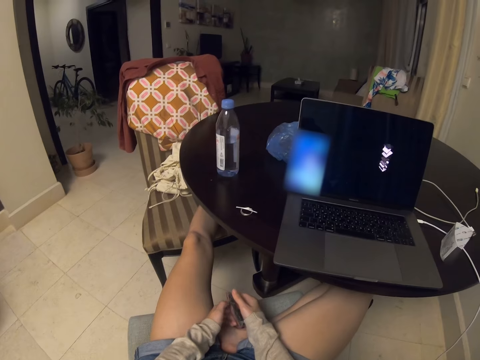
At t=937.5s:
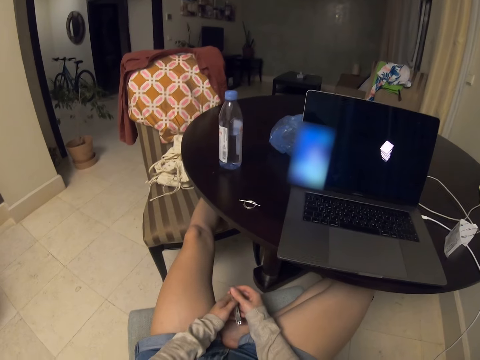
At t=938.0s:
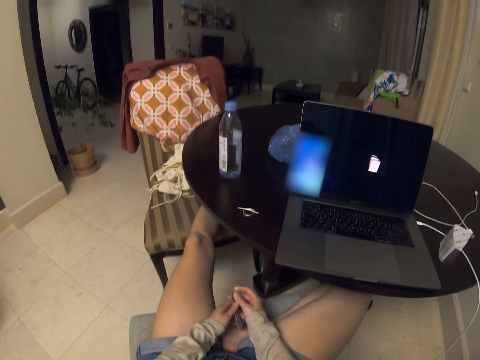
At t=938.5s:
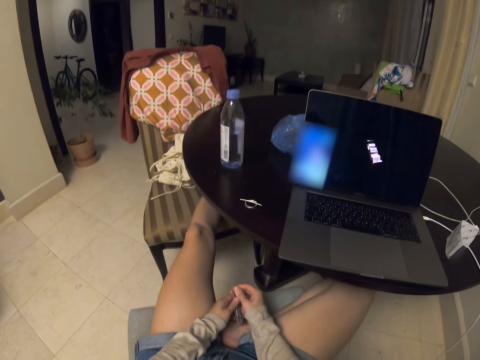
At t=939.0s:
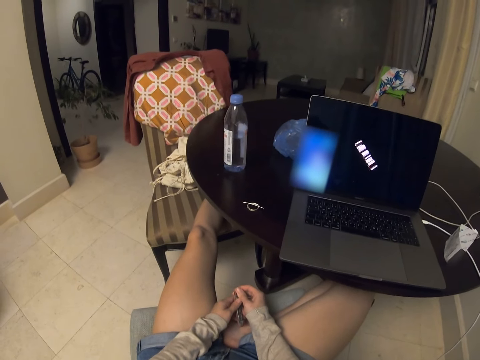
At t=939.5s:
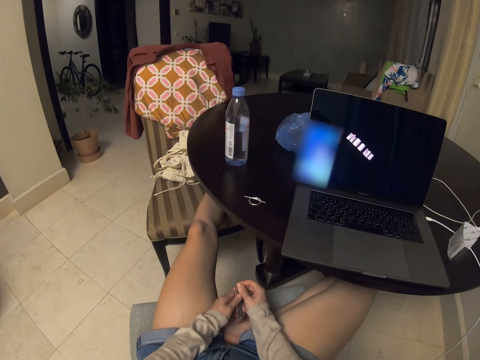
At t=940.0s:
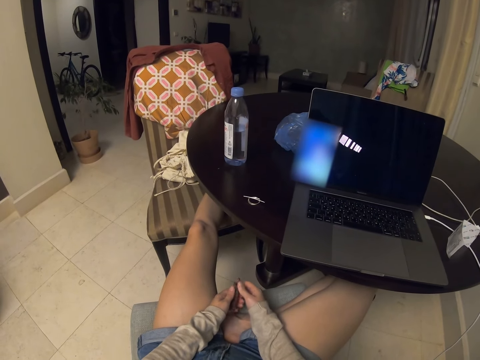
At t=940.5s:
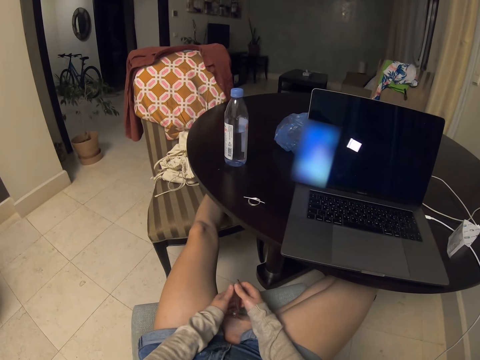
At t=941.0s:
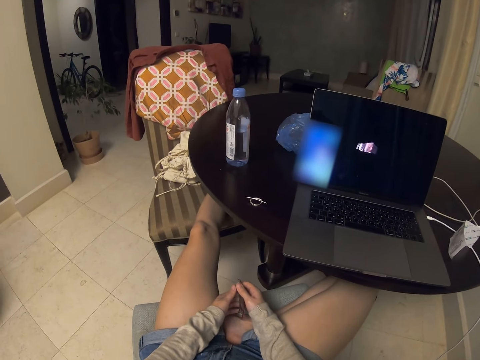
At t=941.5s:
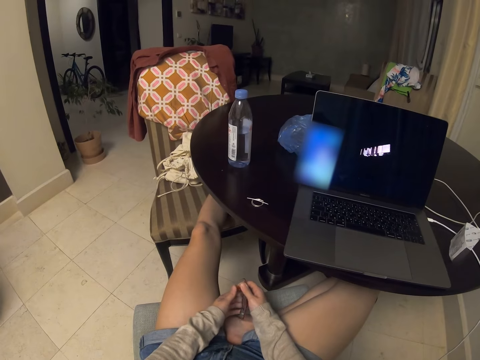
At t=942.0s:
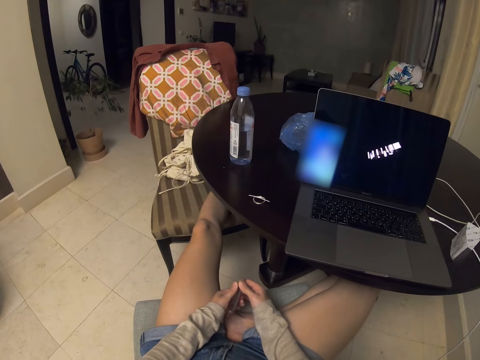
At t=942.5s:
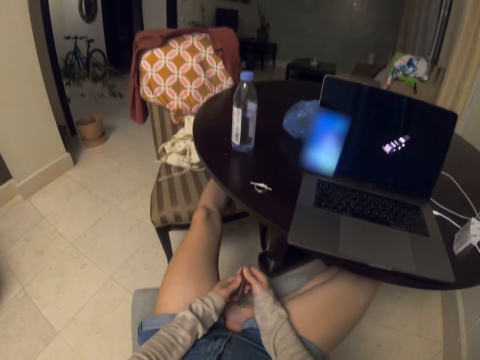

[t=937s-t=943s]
The camera wearer looks at the phone.

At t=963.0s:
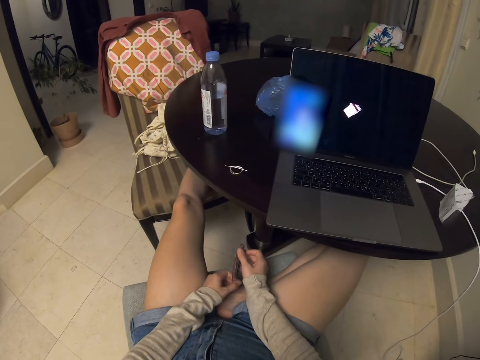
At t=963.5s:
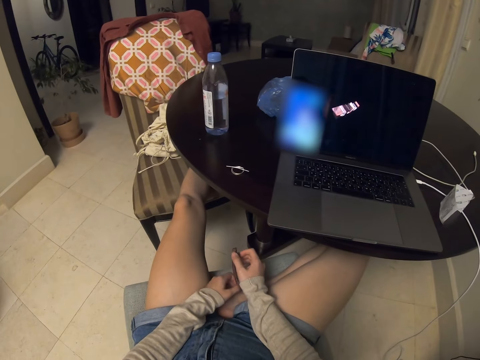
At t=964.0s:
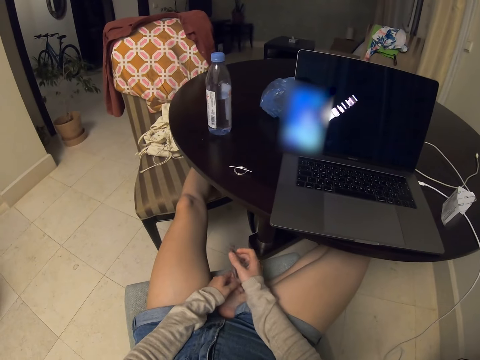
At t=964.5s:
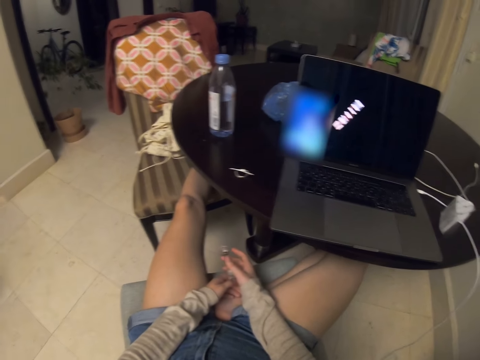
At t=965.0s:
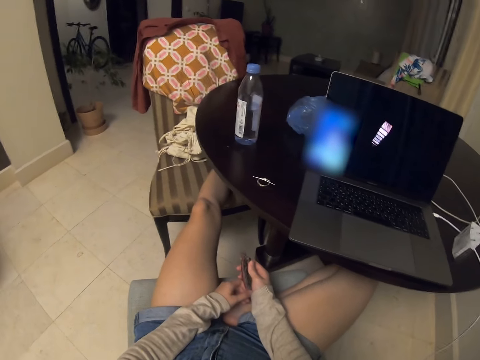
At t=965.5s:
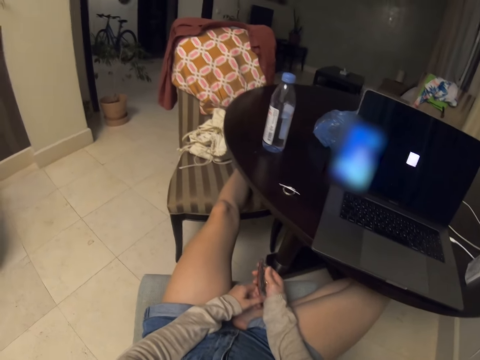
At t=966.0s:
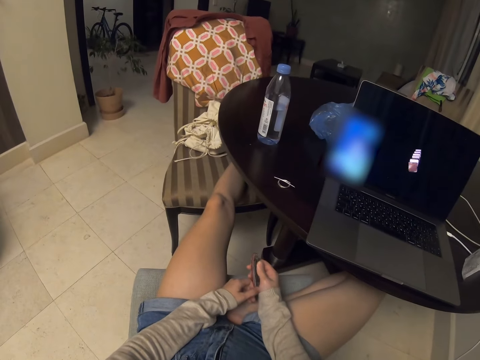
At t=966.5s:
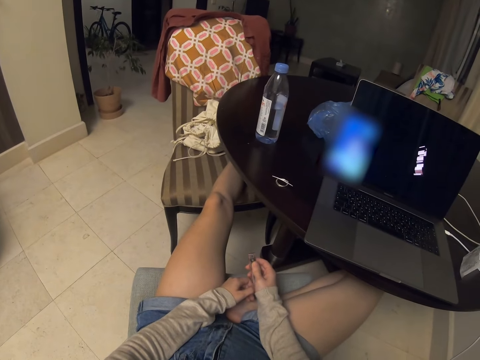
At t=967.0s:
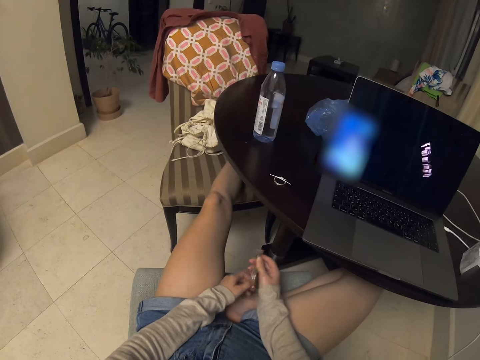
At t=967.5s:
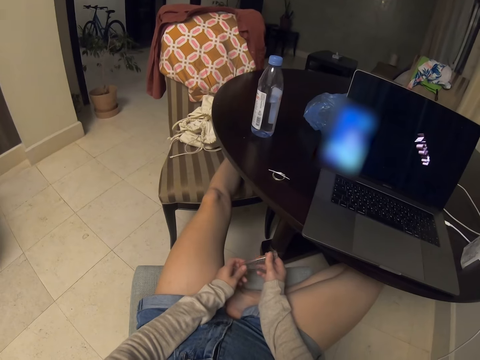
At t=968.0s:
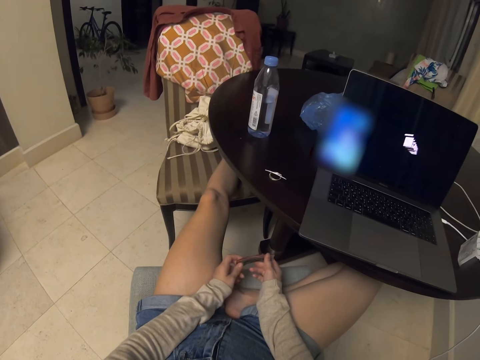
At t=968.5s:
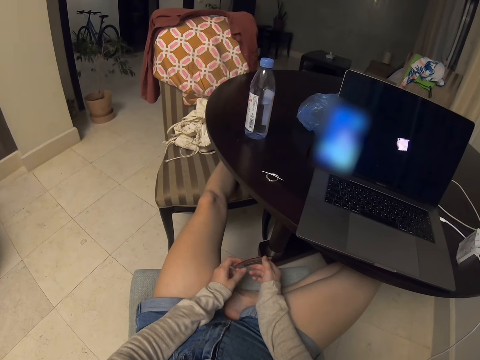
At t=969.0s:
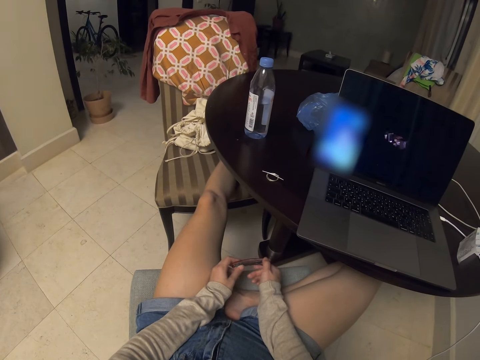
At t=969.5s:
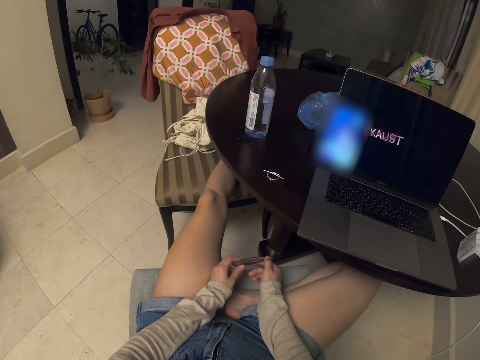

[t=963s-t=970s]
The camera wearer touches something.

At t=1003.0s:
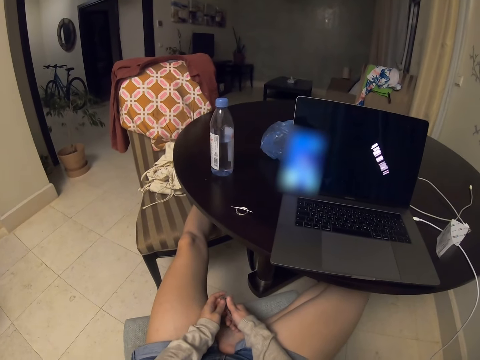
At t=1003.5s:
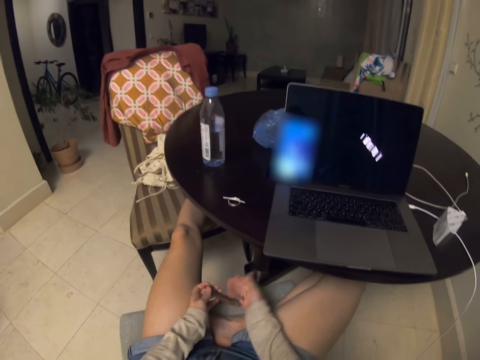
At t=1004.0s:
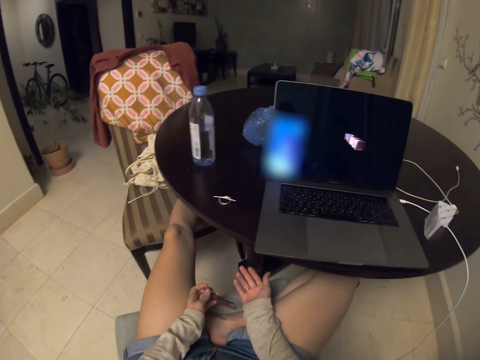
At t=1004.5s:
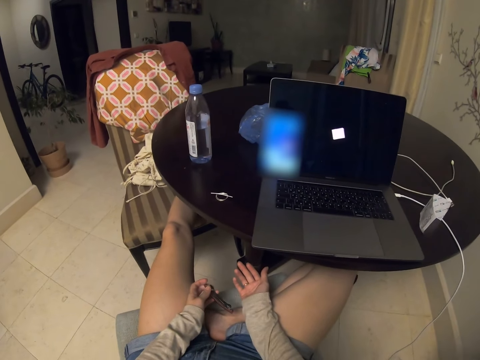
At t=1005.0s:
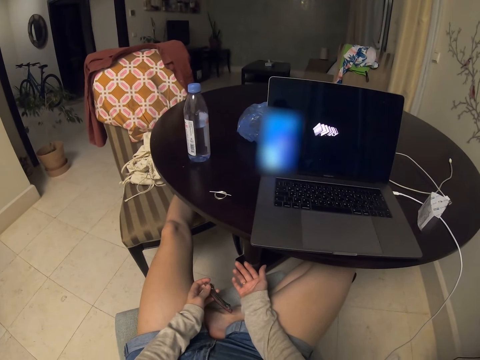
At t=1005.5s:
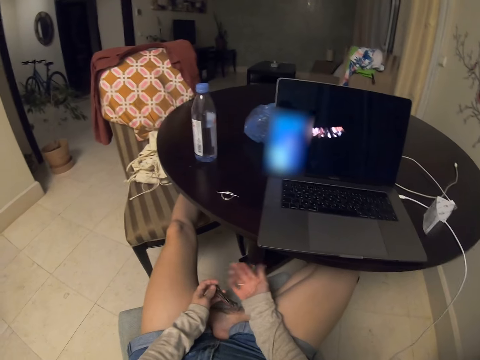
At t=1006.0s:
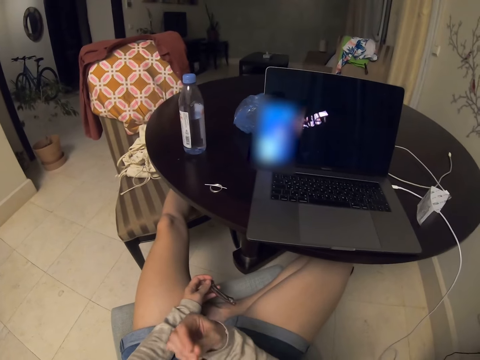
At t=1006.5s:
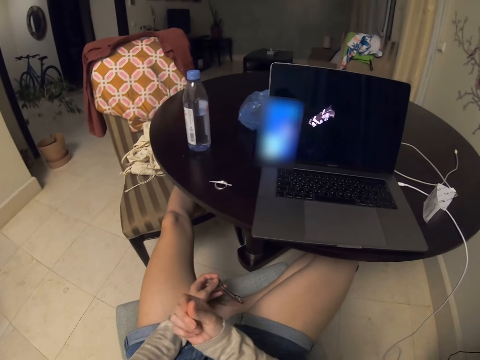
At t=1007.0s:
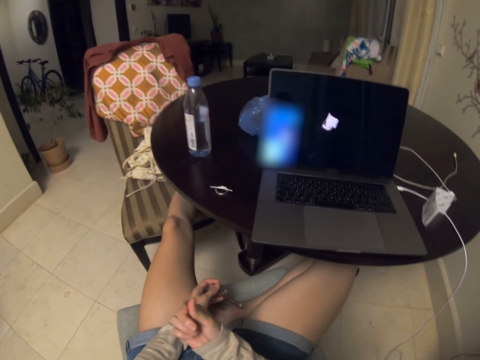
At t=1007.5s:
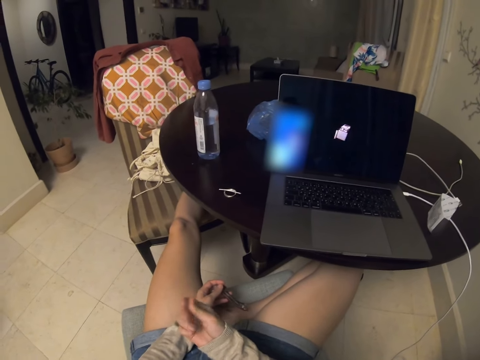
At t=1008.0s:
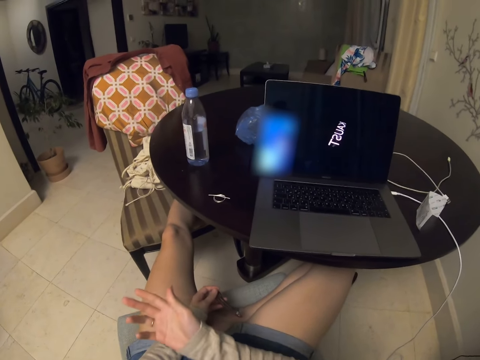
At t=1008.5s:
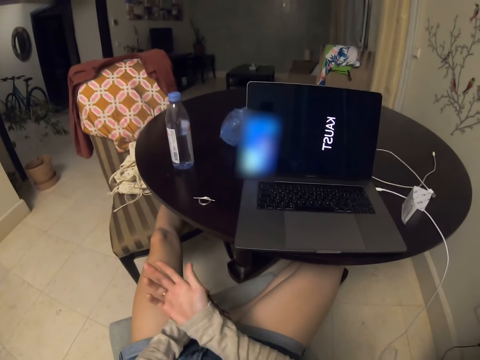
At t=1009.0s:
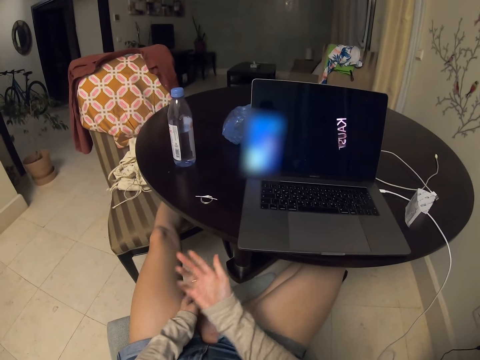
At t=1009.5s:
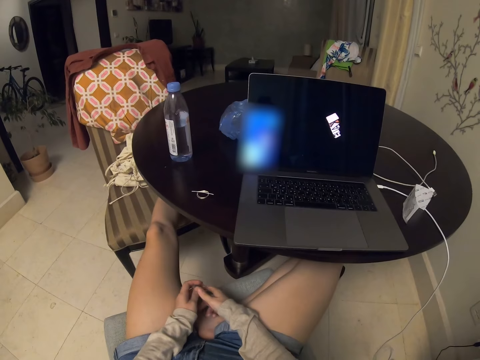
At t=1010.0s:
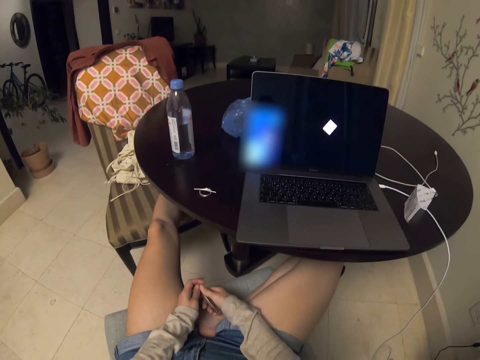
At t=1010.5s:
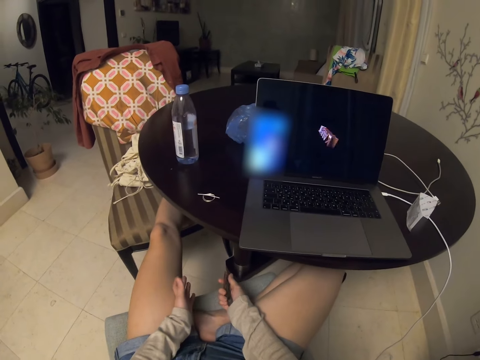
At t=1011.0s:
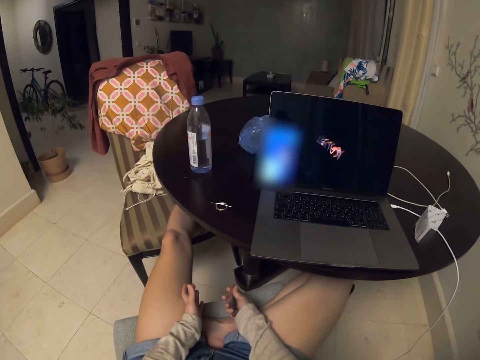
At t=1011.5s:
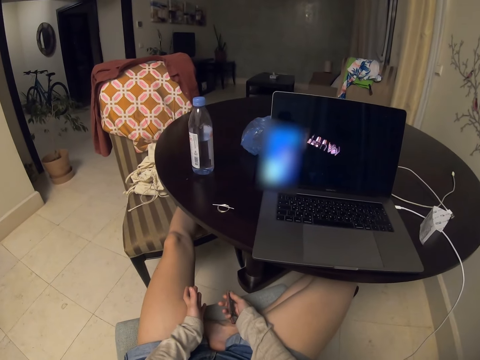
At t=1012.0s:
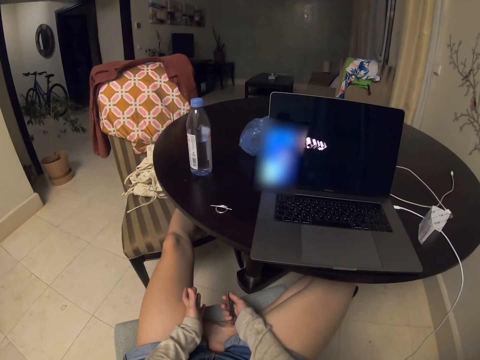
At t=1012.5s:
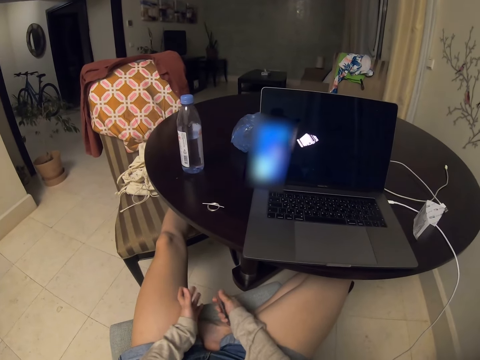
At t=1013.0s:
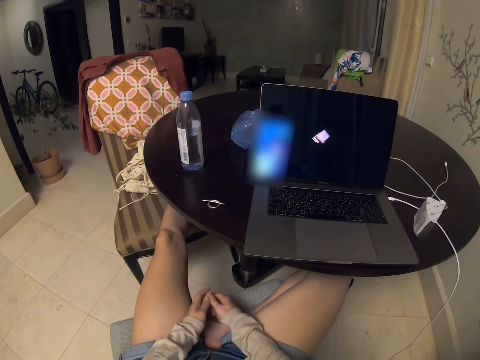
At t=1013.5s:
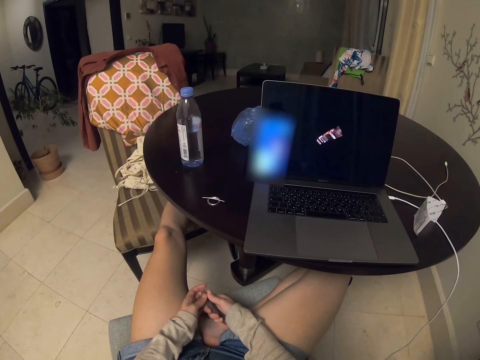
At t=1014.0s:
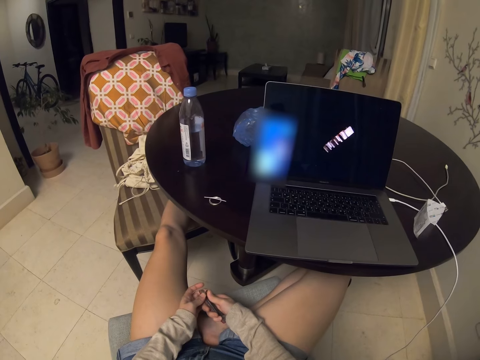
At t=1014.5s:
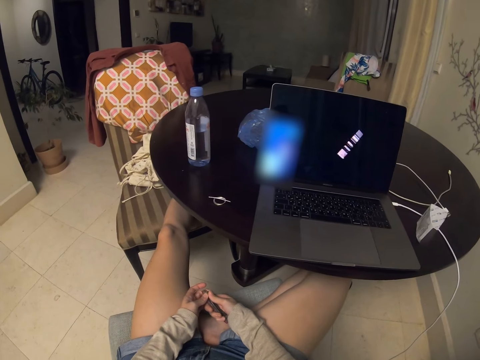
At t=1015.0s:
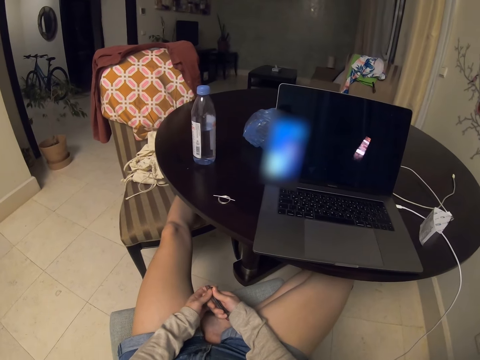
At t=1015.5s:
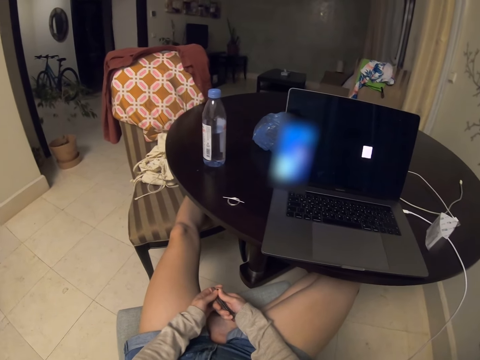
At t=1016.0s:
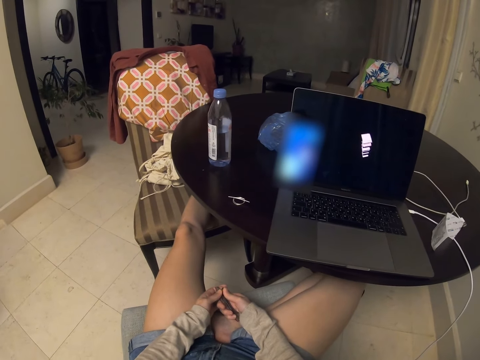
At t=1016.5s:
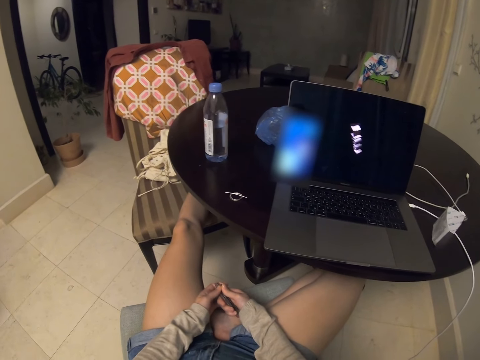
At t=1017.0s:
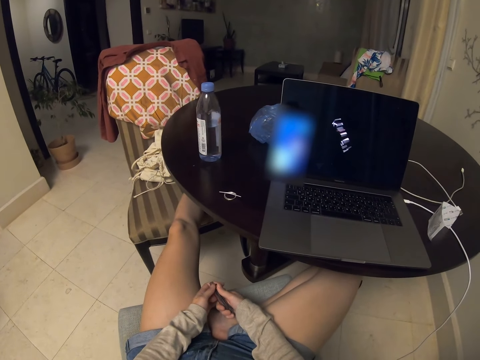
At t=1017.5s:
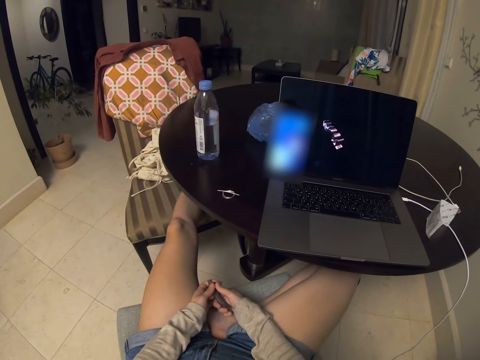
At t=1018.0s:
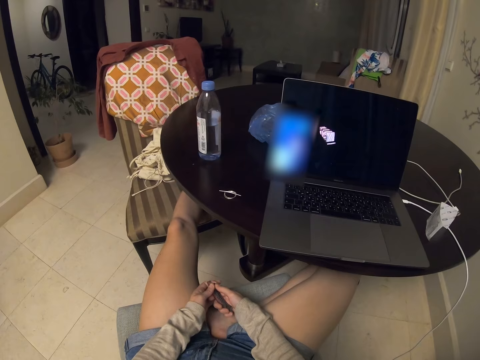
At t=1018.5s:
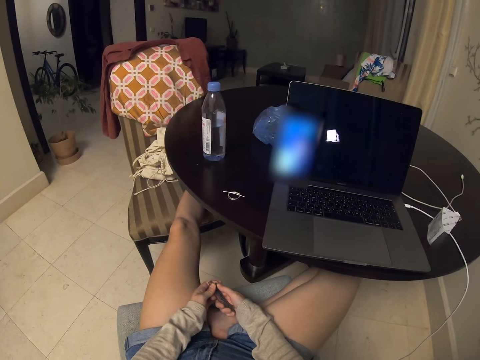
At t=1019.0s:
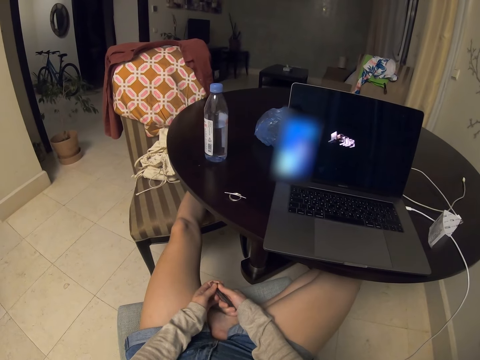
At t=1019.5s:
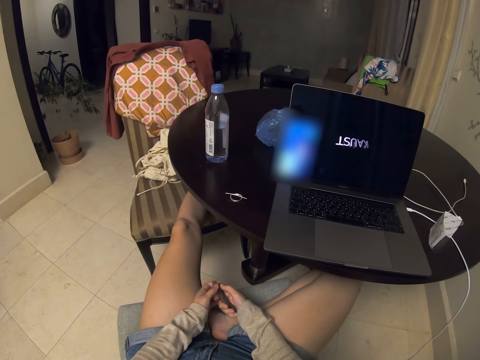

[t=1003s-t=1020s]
The camera wearer uses hand gestures. They look at the hand. They lift the hand. They look at the hand. They hold the nail cutter with the right hand. They put the hand on the lap. They use hand gestures. They look at the phone.
